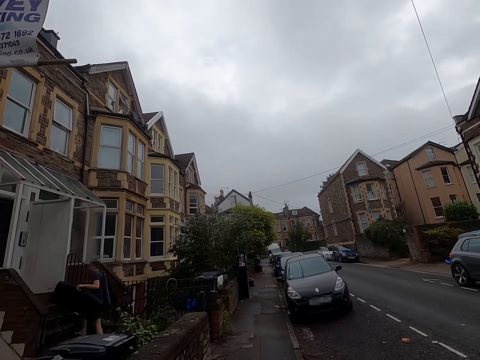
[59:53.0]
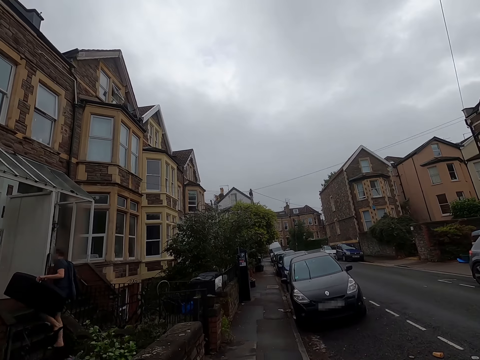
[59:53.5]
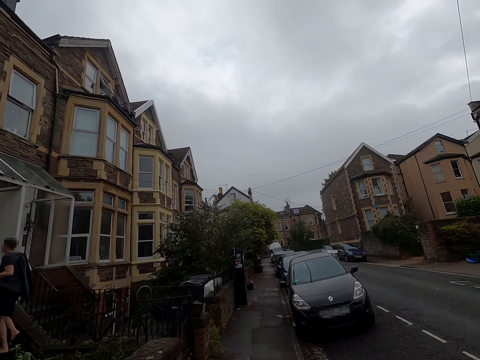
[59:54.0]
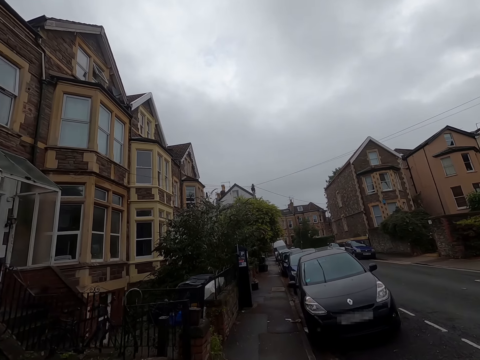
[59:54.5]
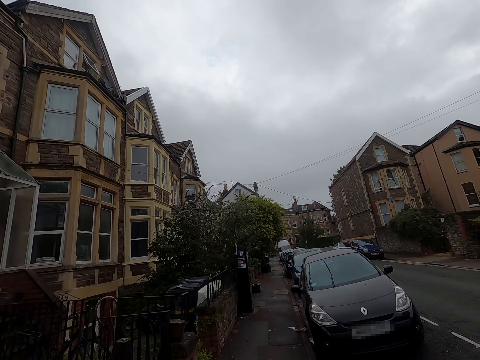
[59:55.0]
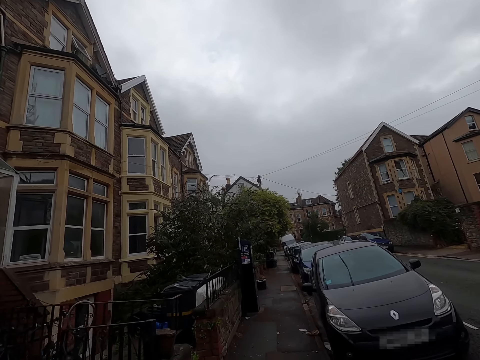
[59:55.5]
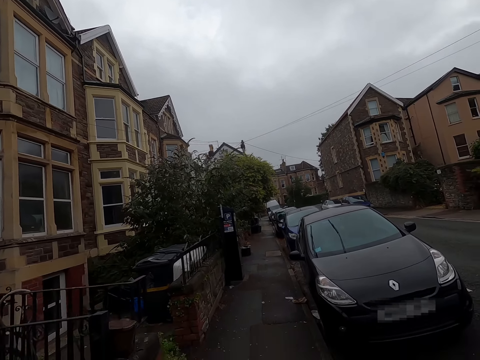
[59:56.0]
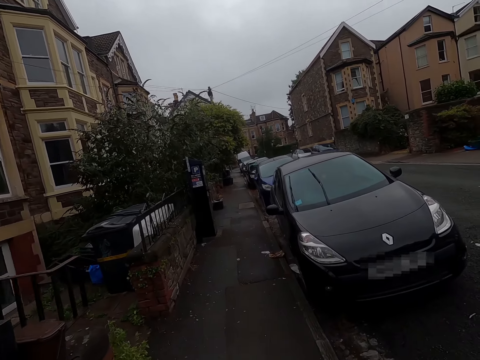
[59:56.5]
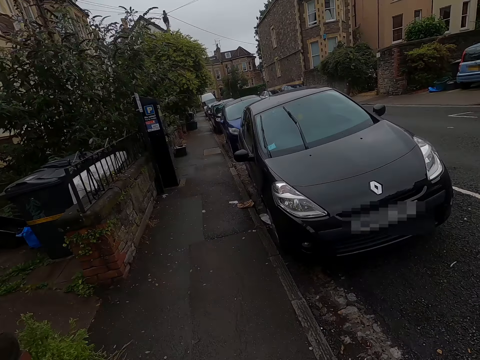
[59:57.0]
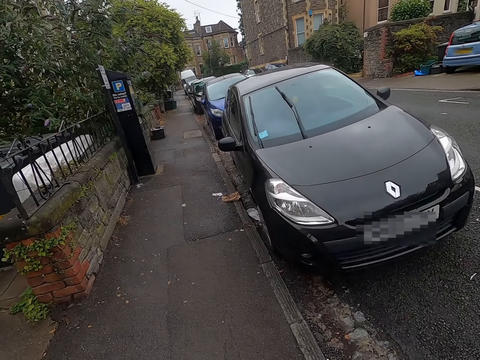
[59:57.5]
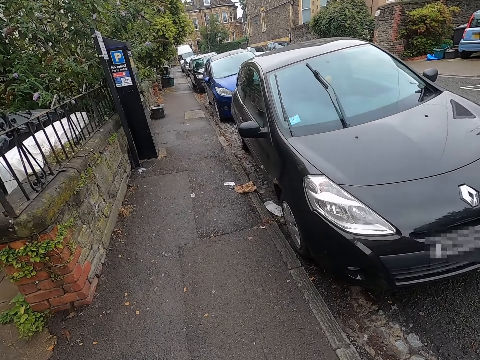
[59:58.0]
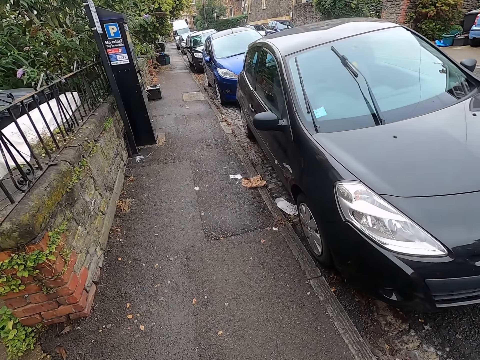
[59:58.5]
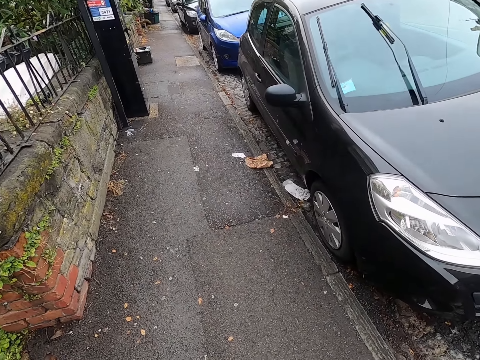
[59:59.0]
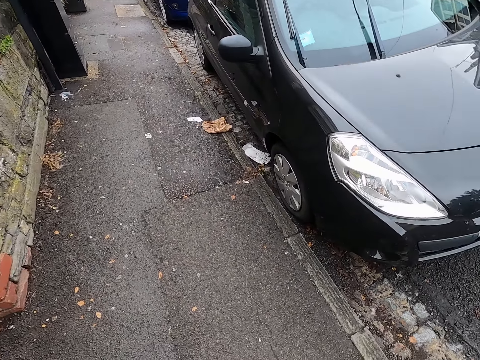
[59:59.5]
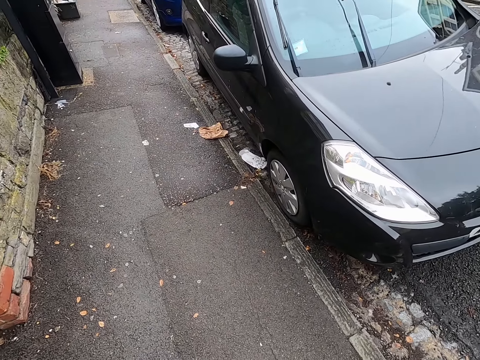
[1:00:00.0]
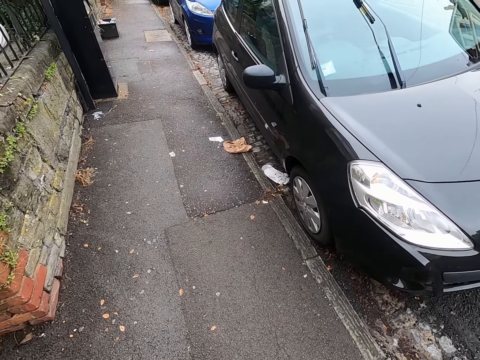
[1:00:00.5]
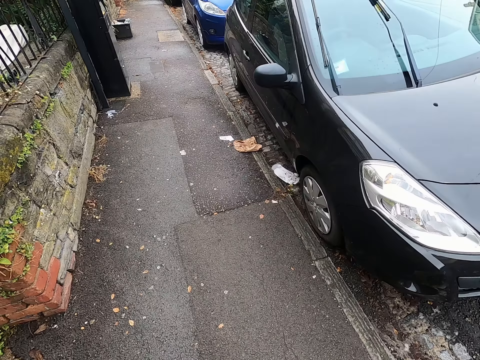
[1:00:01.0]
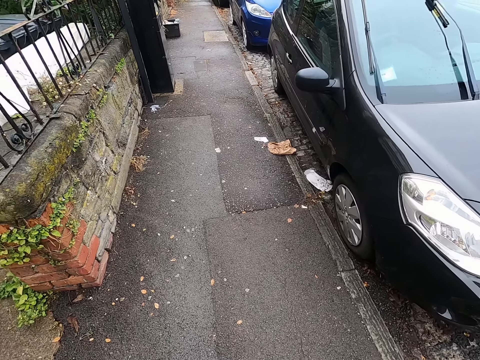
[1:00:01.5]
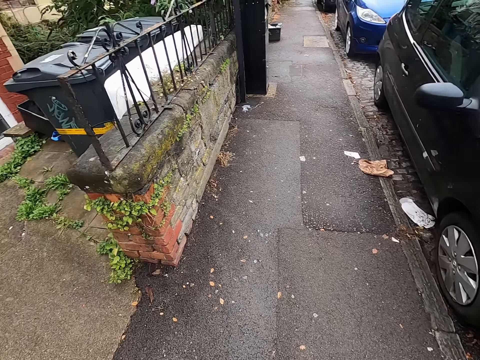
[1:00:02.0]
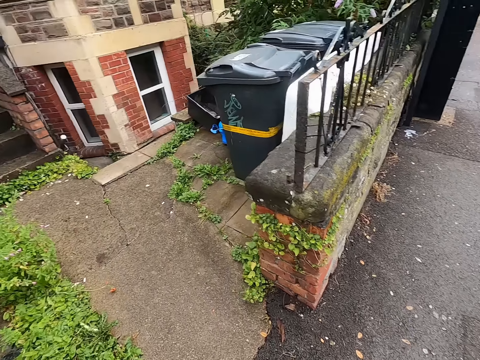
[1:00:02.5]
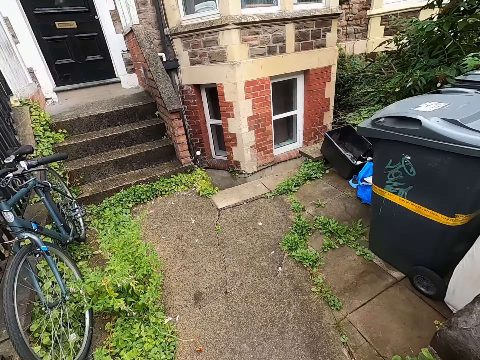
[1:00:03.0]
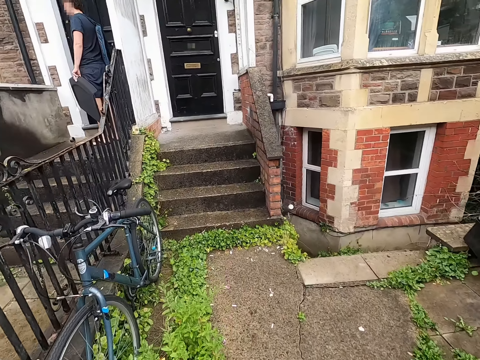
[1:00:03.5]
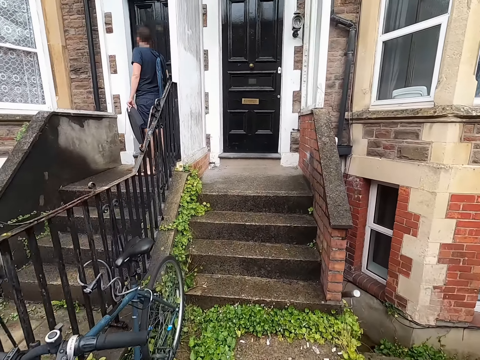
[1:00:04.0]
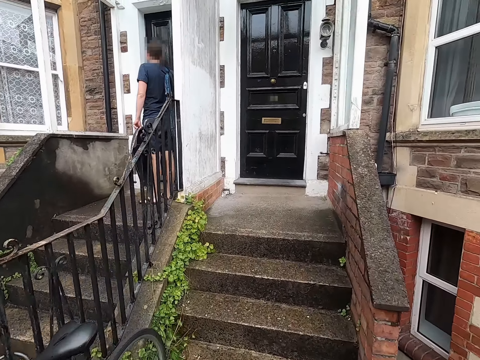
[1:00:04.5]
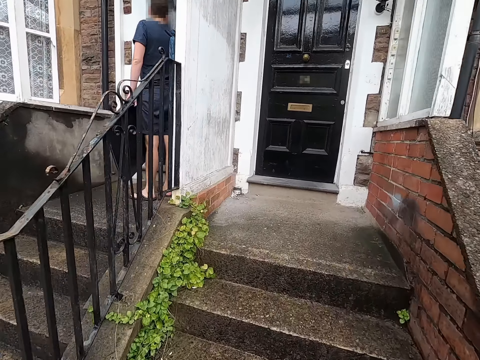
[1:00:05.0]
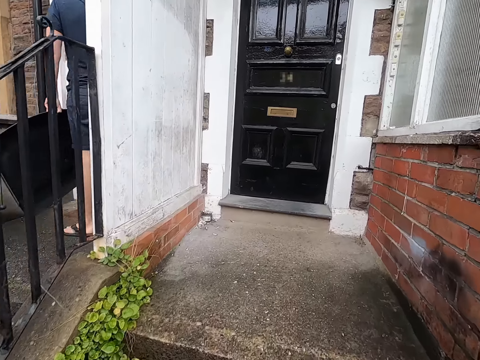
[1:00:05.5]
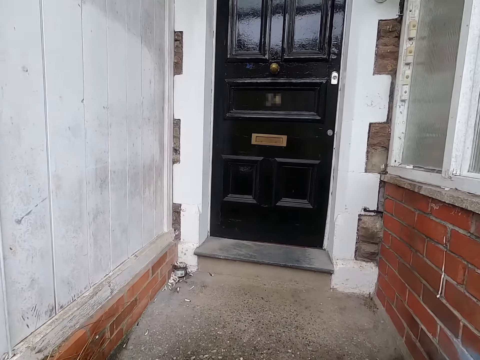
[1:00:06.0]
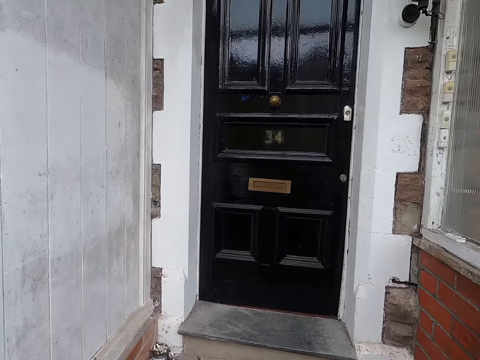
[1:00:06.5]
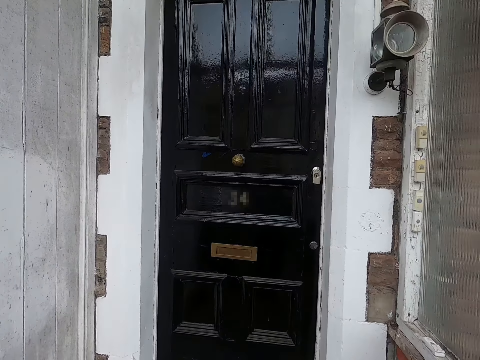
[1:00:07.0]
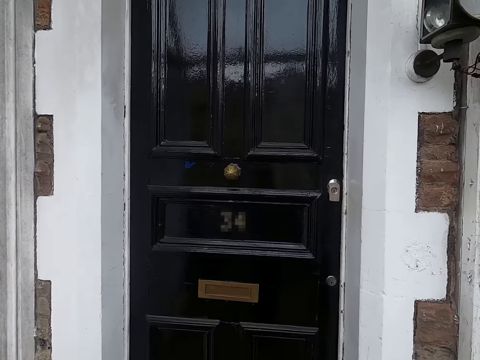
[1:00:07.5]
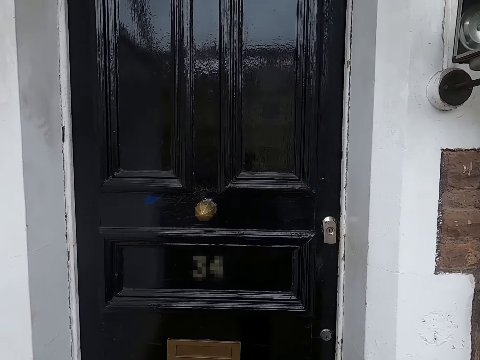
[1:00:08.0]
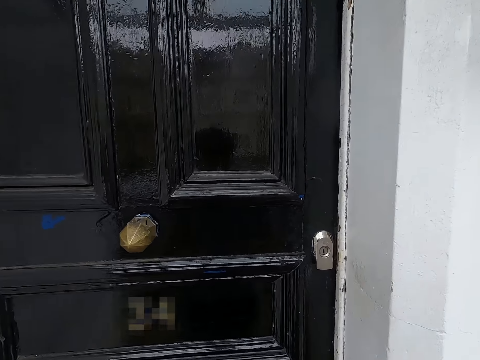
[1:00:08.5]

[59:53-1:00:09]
The man walks up a staircase. The camera wearer stands by the road. They walk up the staircase.

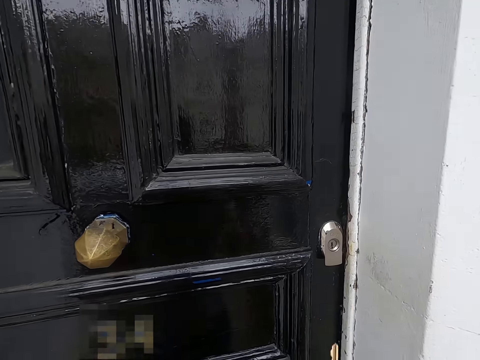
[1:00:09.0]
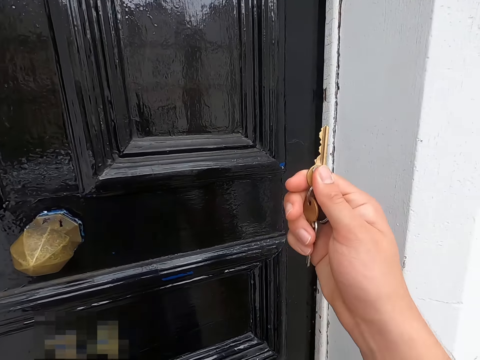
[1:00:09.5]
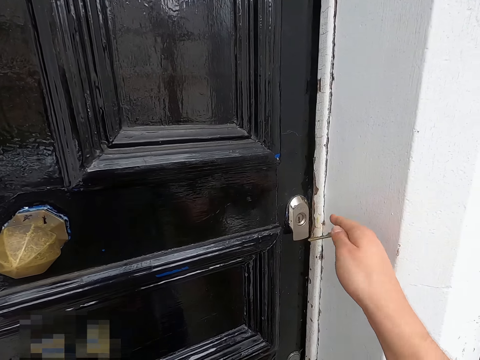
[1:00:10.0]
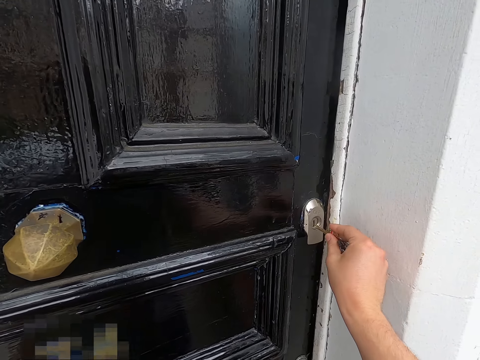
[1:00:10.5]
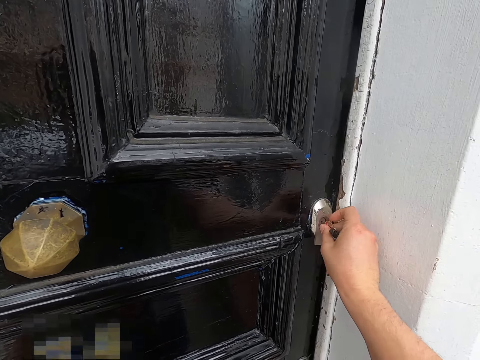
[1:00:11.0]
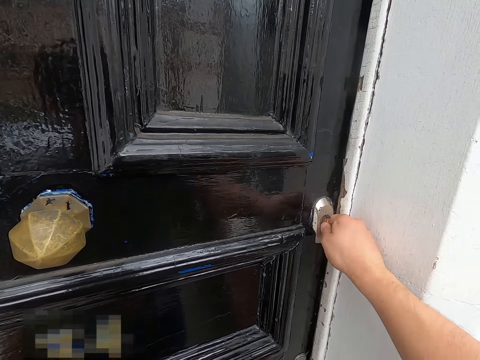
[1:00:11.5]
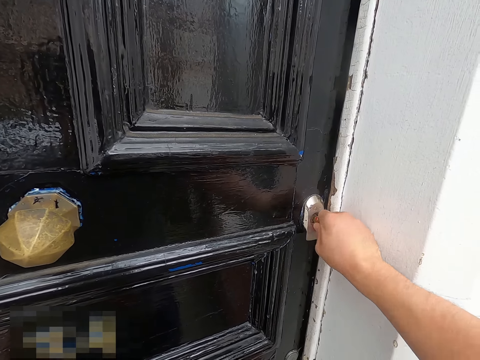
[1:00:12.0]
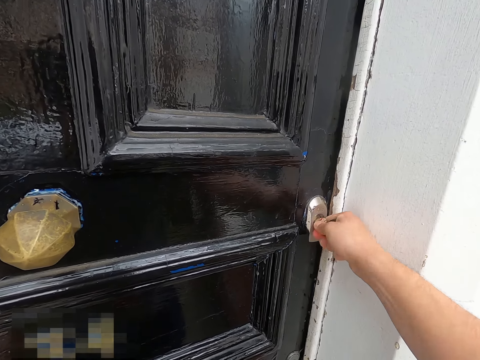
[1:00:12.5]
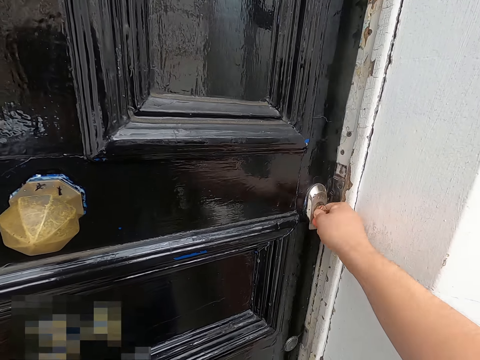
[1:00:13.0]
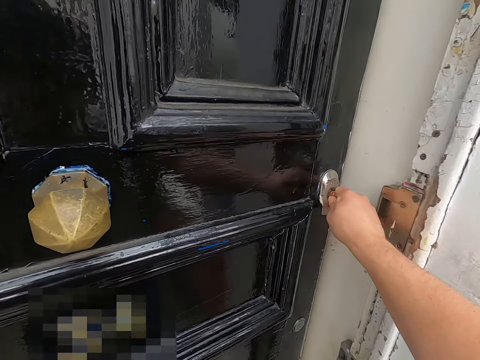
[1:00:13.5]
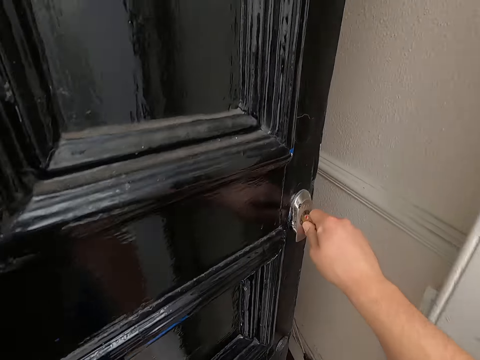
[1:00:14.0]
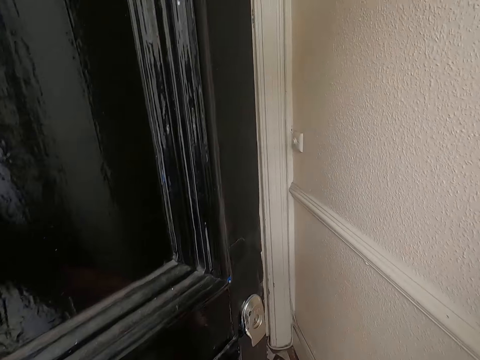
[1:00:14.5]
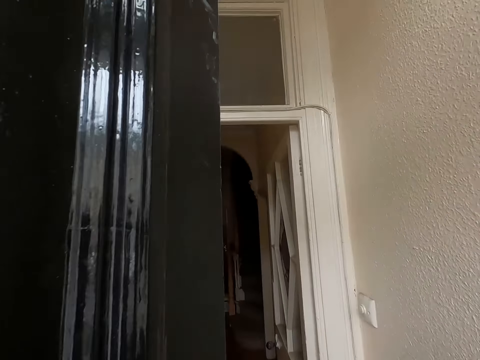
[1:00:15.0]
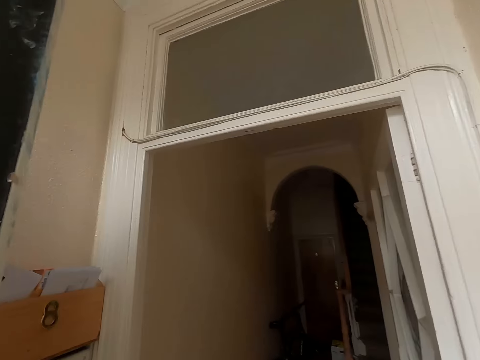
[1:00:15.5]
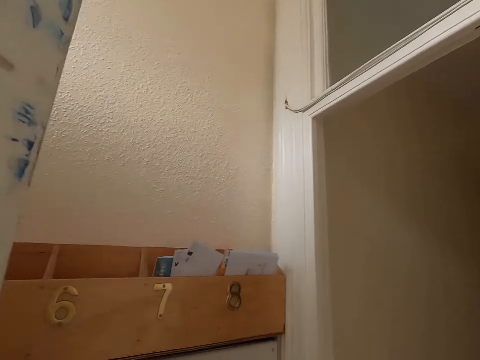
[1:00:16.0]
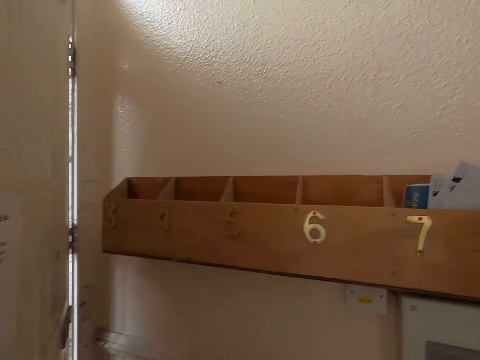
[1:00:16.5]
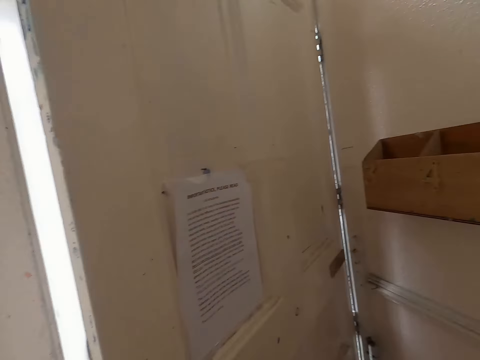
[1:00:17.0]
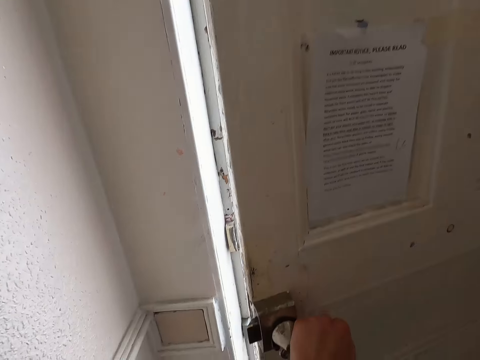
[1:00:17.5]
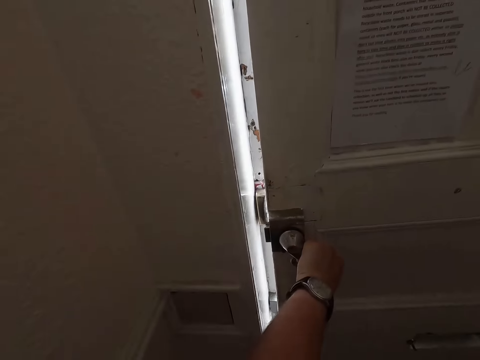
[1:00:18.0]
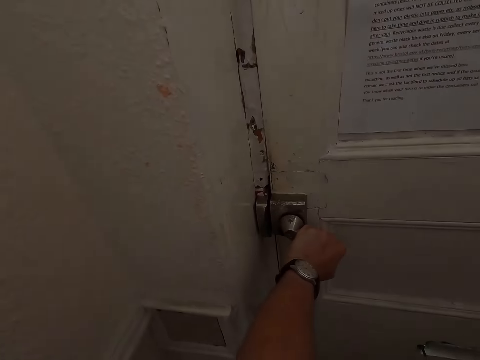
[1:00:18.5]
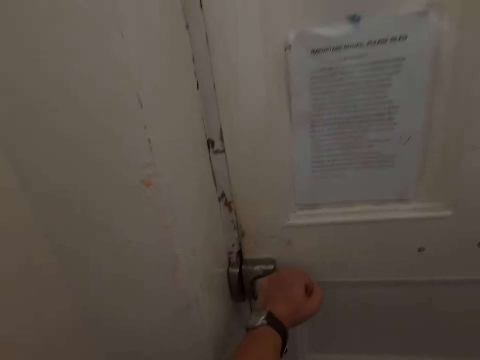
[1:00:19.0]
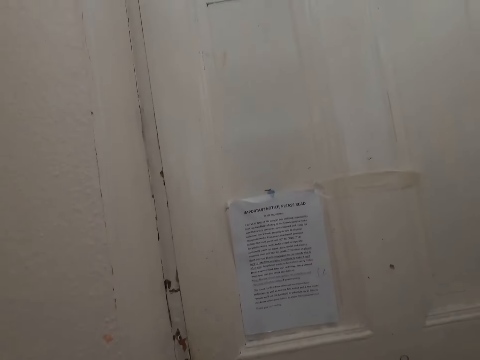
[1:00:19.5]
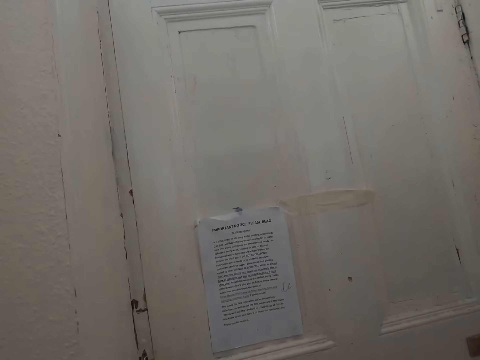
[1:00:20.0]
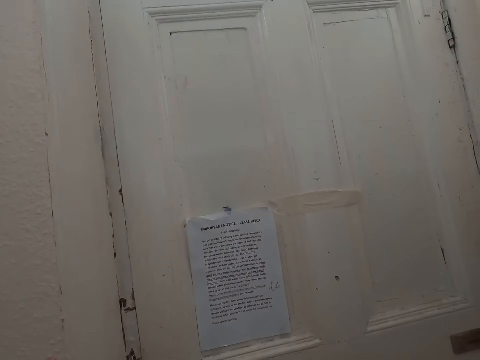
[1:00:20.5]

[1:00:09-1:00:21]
The camera wearer unlocks a door with the key in his right hand. He inserts the key in a key cylinder with his right hand. He opens the house door. He walks into an apartment. He removes the key from the key cylinder with his right hand. He closes the door with his left hand.
